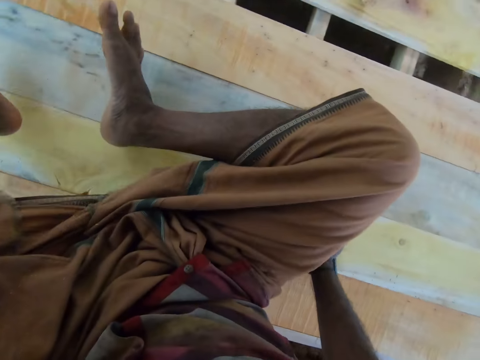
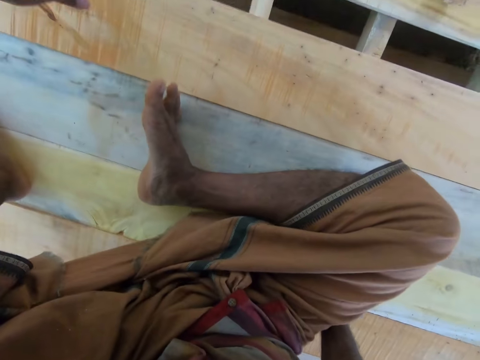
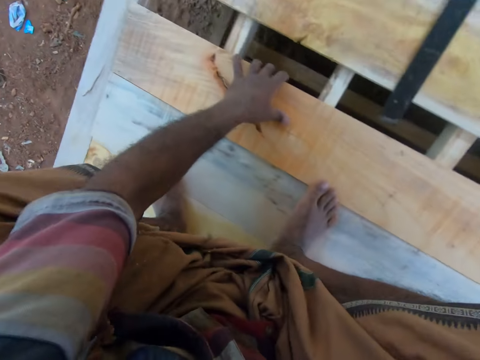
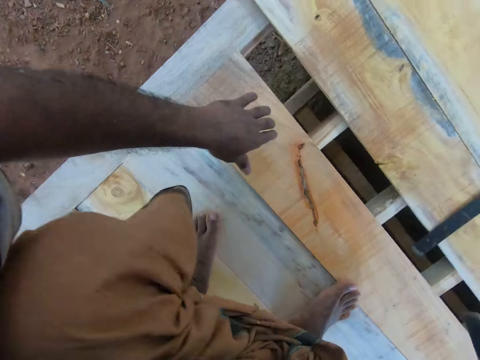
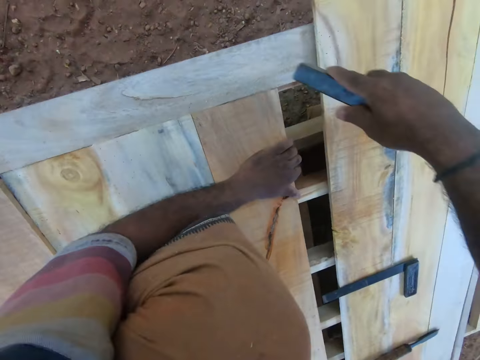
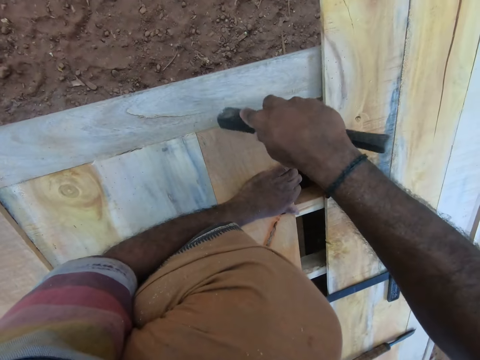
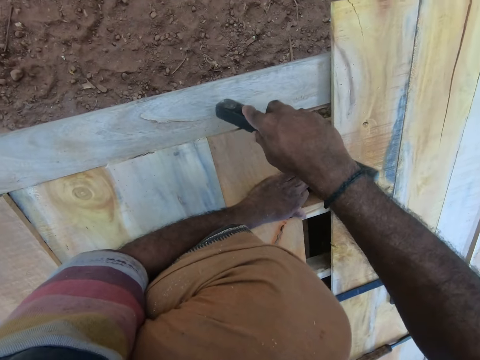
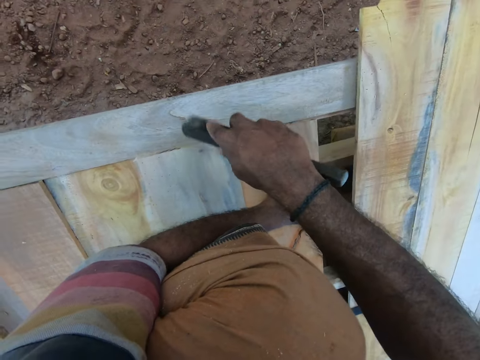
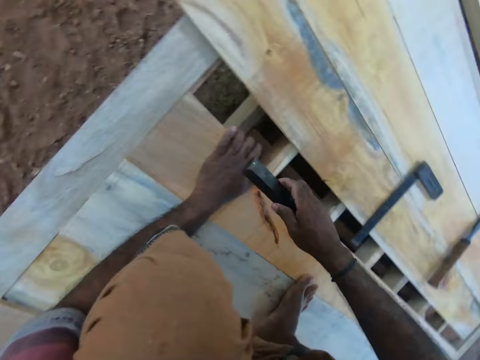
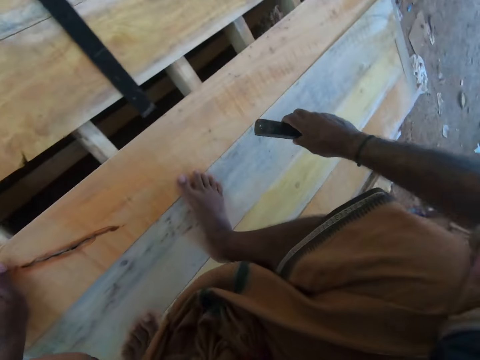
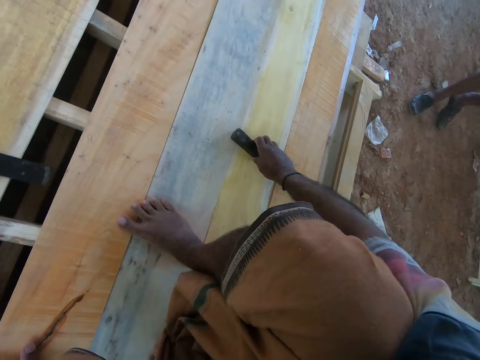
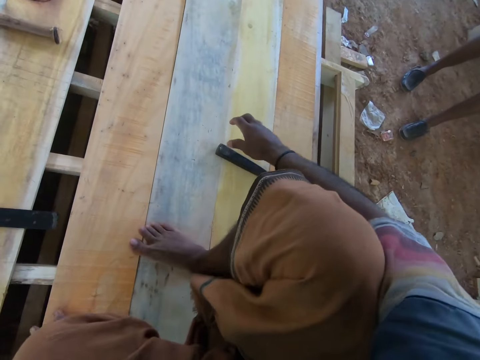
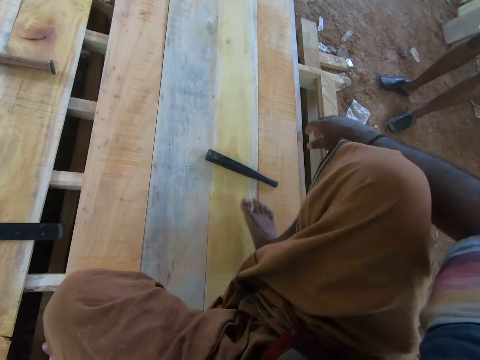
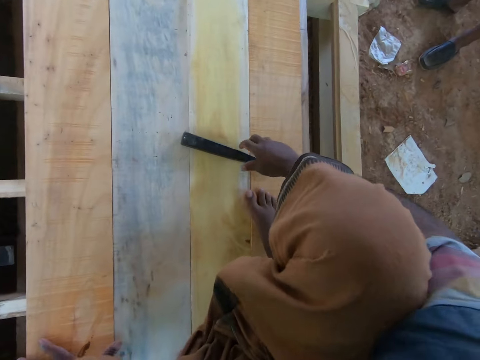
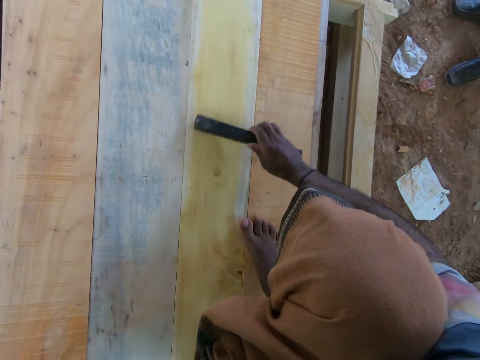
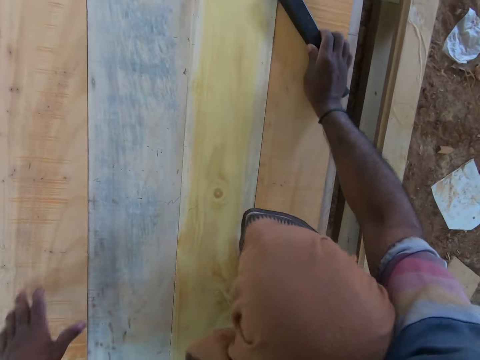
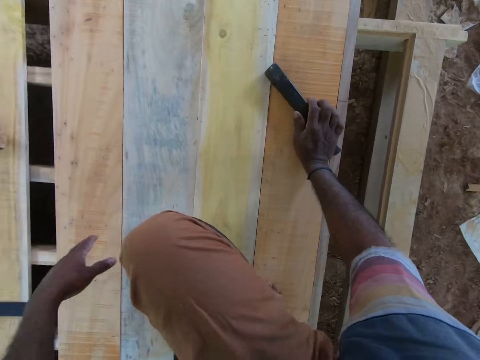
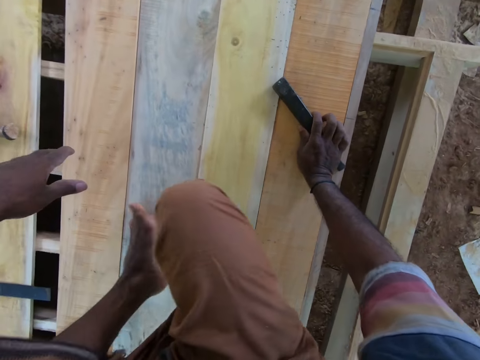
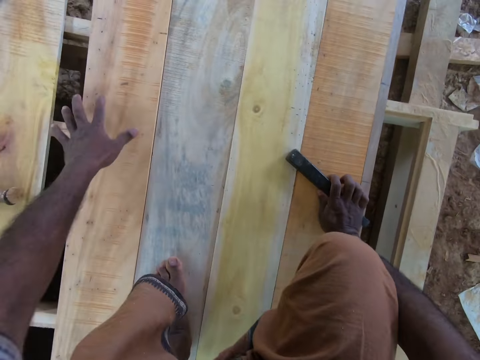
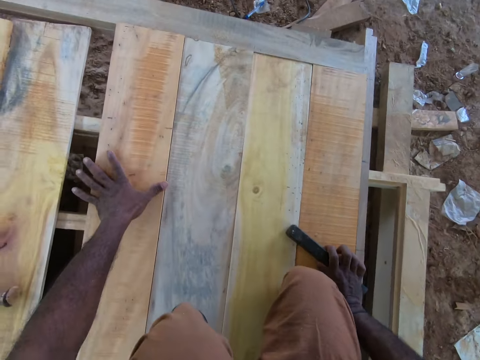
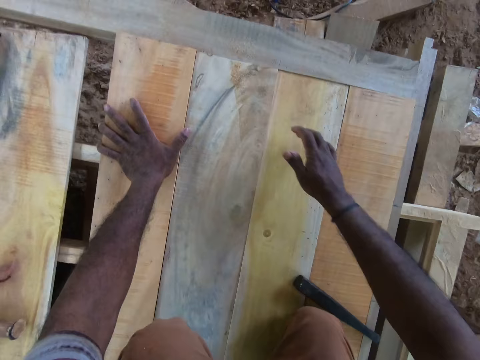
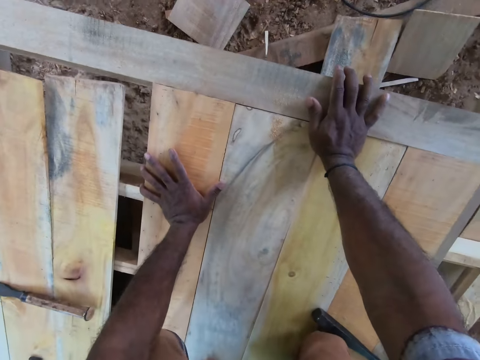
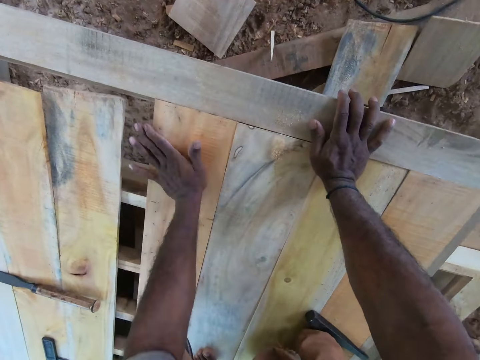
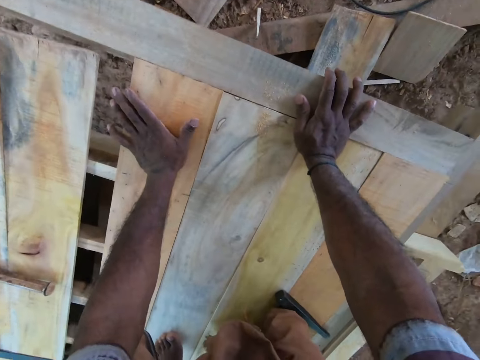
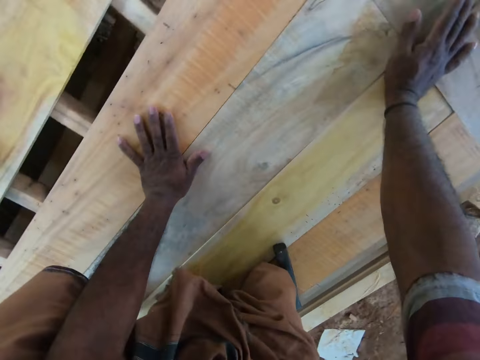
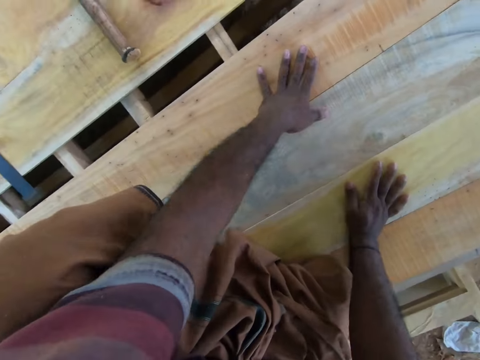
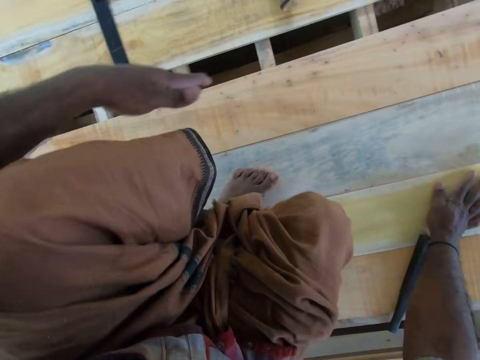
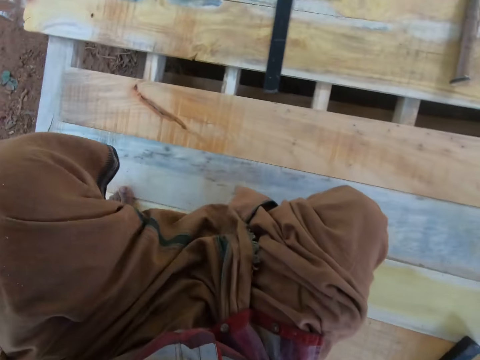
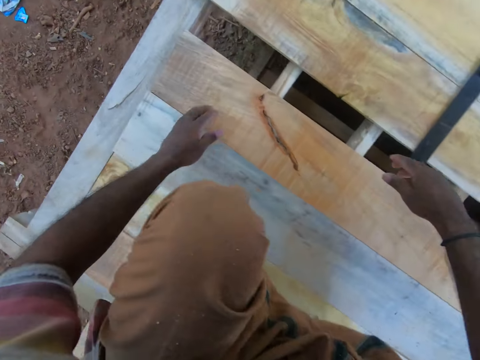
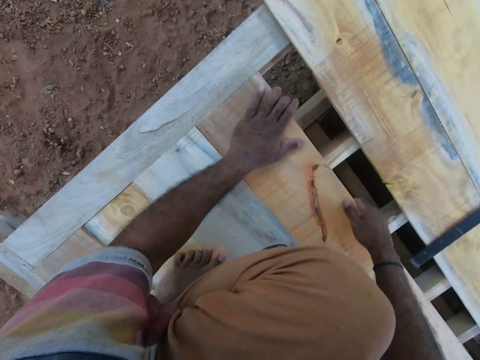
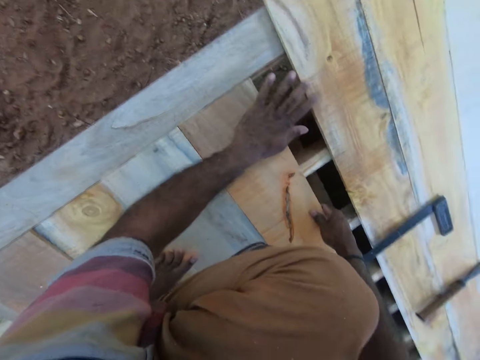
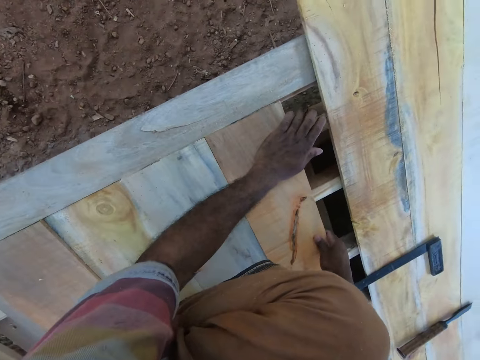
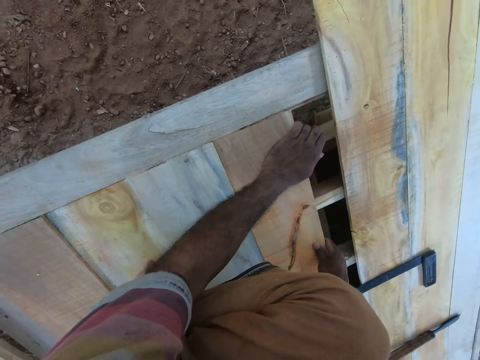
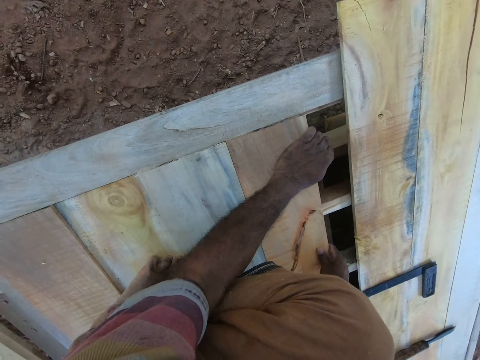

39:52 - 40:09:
The camera wearer moves around the wood. He holds the wooden plank with his left hand. He hits the wooden plank with the iron bar in his right hand. He hits the wooden plank with the iron bar in his right hand again. He converses with a man. He places the iron bar on the wooden planks on the incomplete desk with his right hand. He picks up the iron bar from the wooden planks on the incomplete desk with his right hand. He places the iron bar on the wooden planks on the incomplete desk with his right hand. He hits the wooden plank with his left hand. He fixes the wood. He holds the wooden plank with his right hand. He hits the wooden plank with his left hand.

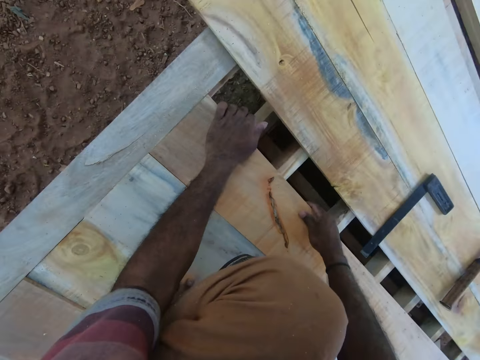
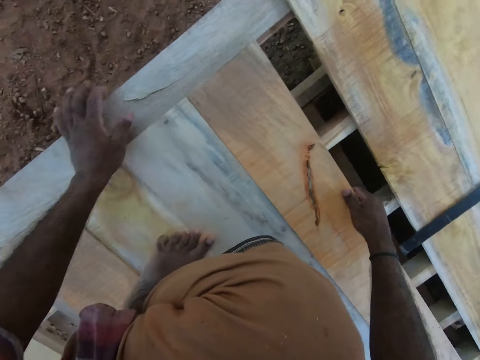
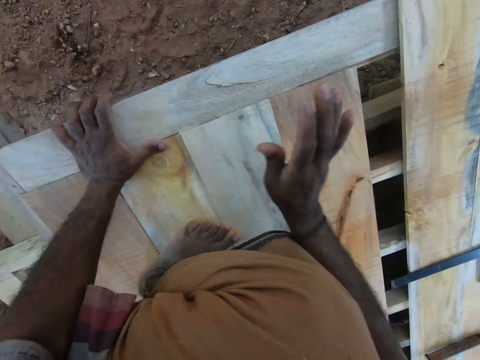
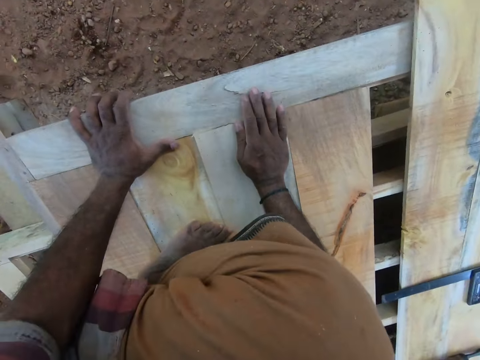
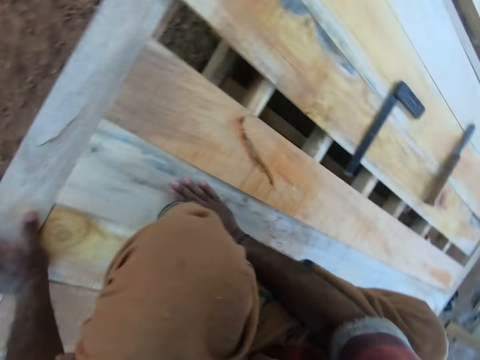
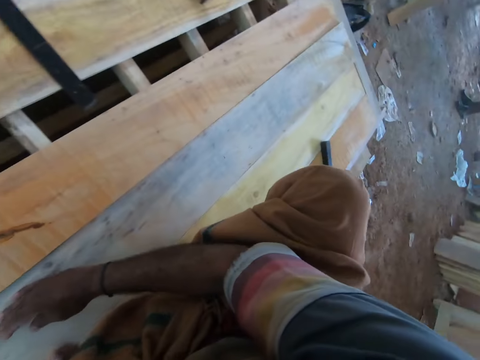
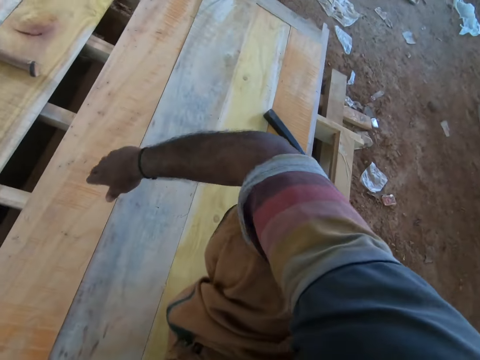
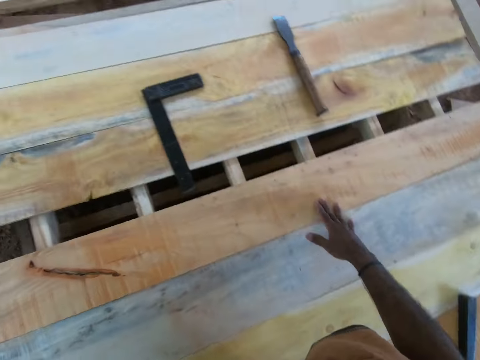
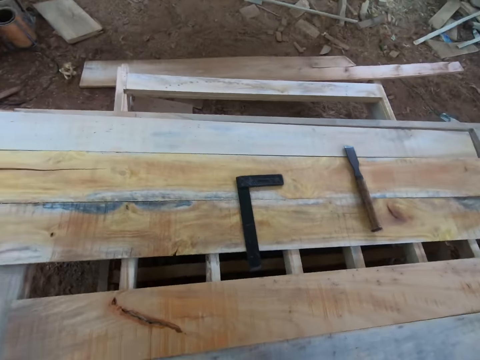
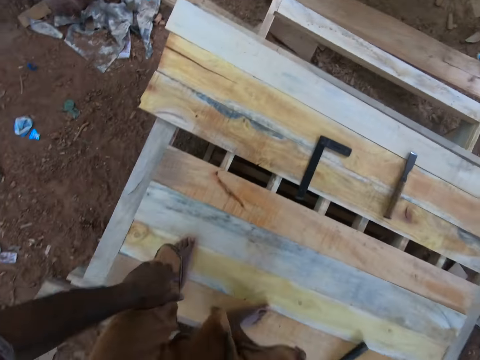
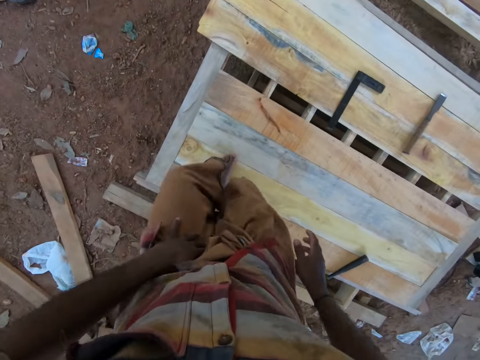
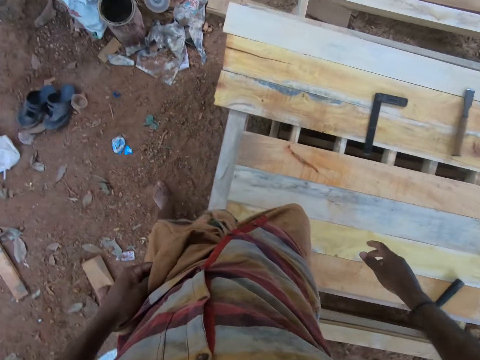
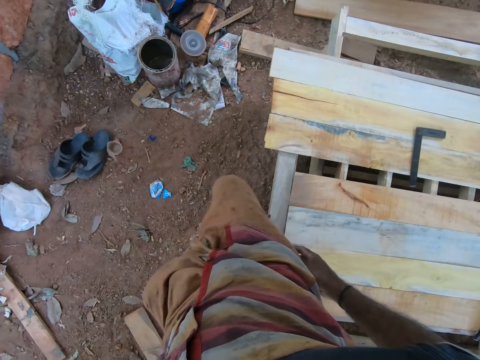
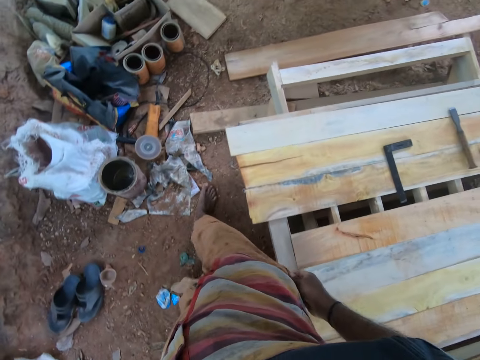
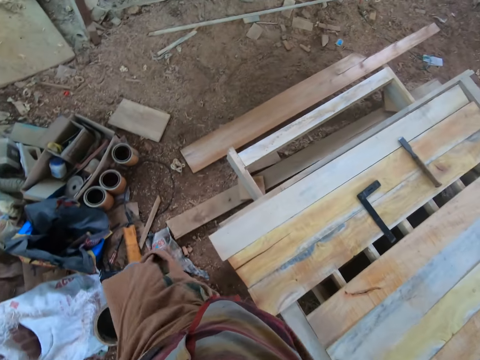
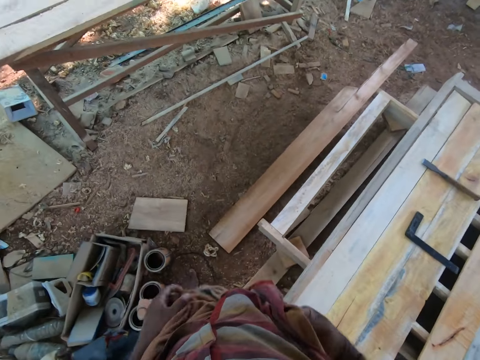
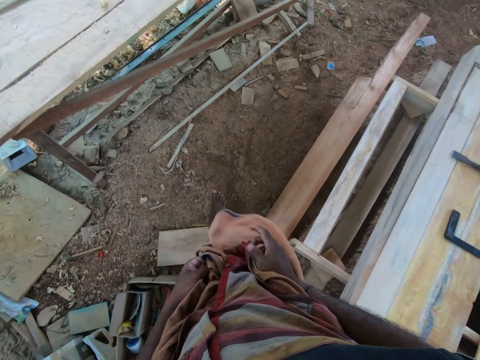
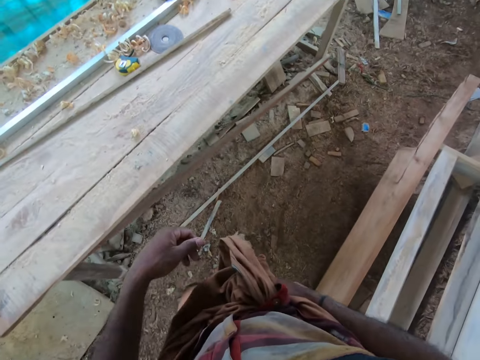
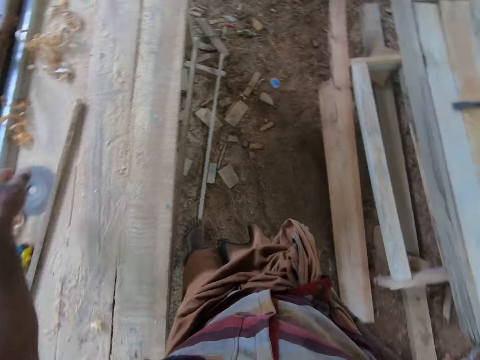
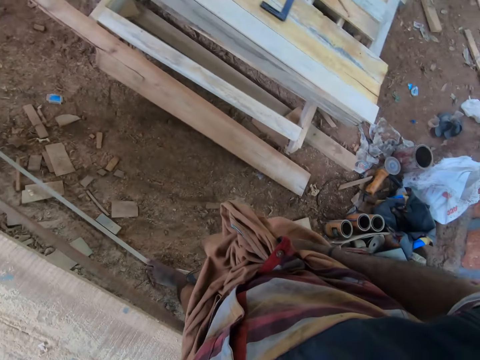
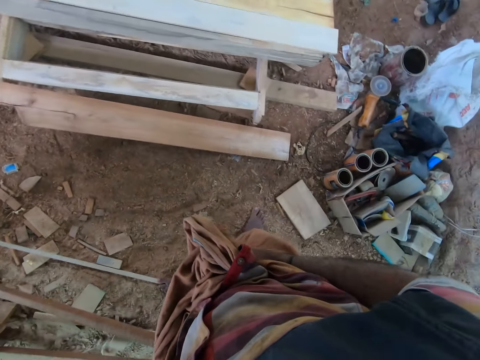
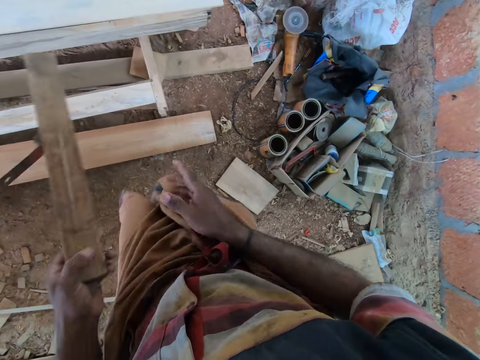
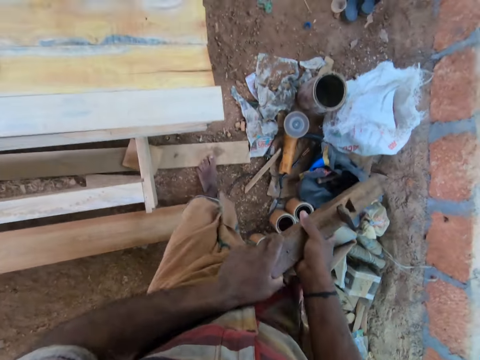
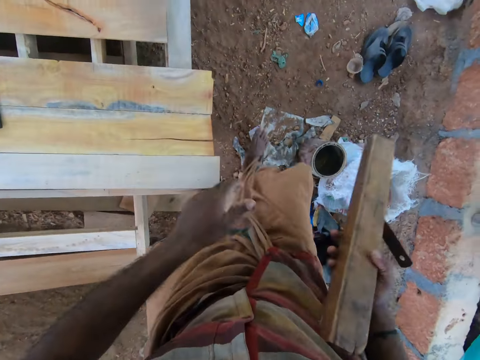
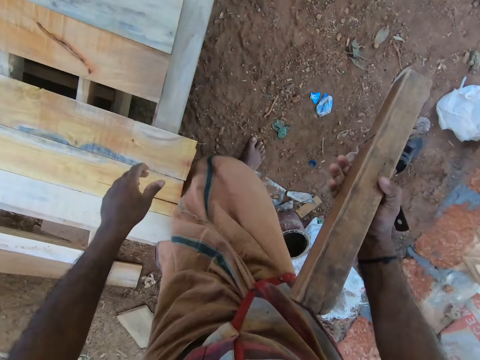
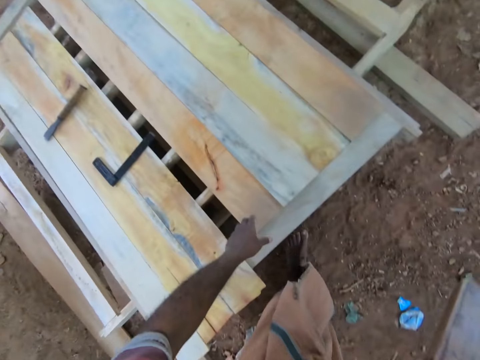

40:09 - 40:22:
The camera wearer hits the wooden plank with his right hand. He climbs down the incomplete table. He walks. He picks up a manual plane. He holds the hand plane in his left hand.
